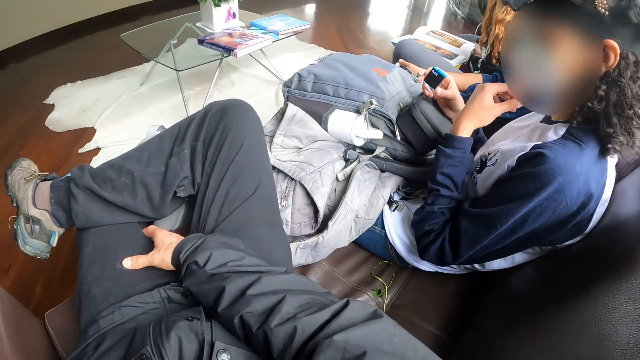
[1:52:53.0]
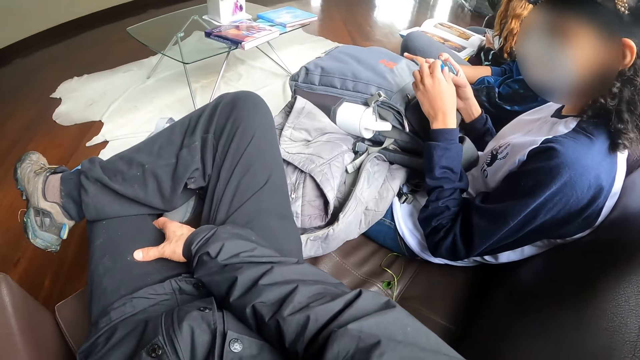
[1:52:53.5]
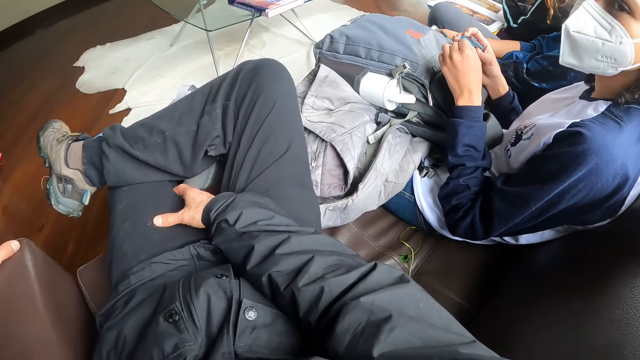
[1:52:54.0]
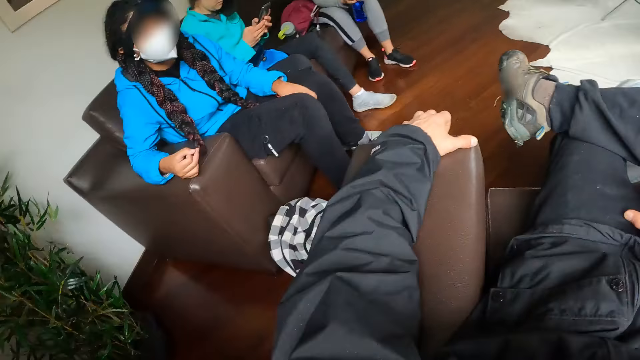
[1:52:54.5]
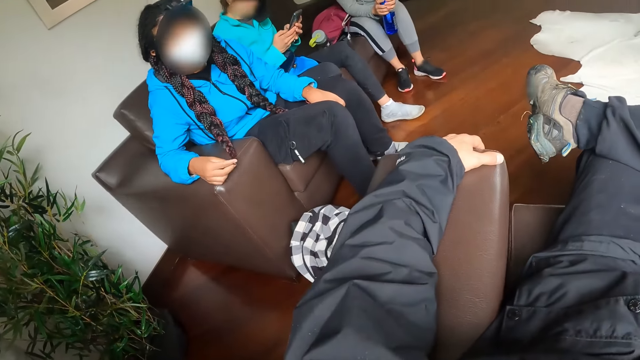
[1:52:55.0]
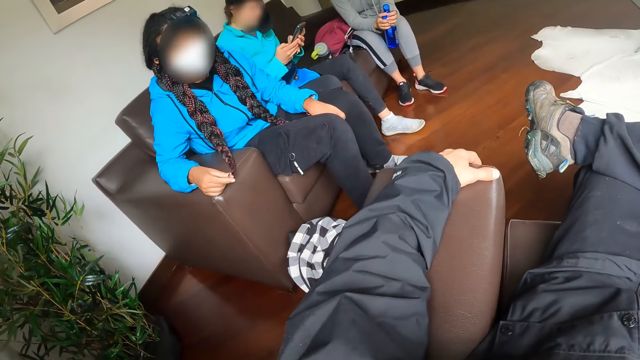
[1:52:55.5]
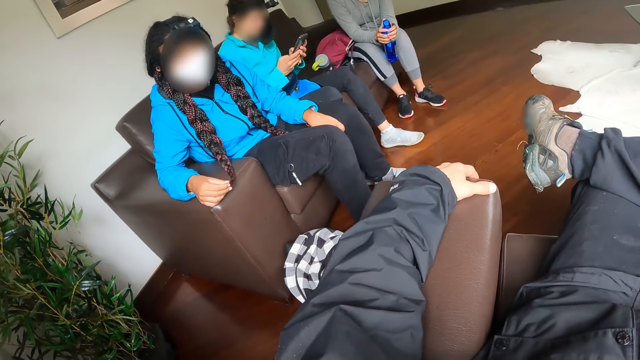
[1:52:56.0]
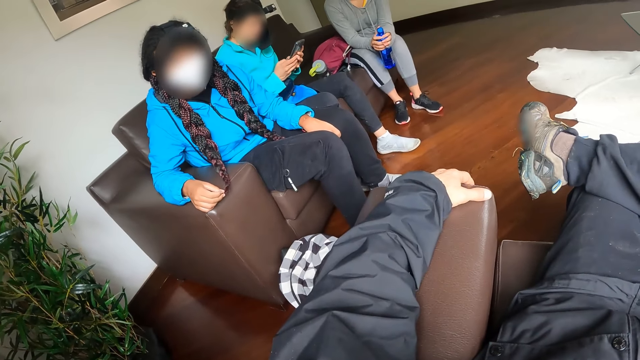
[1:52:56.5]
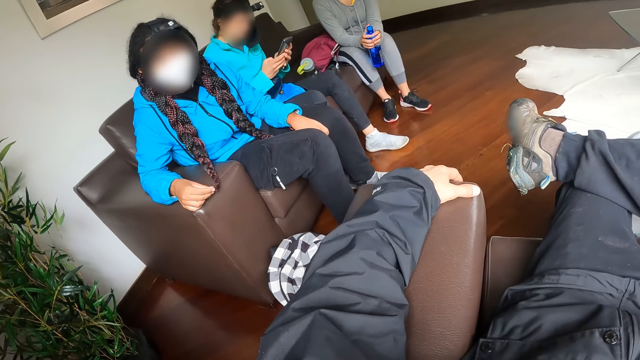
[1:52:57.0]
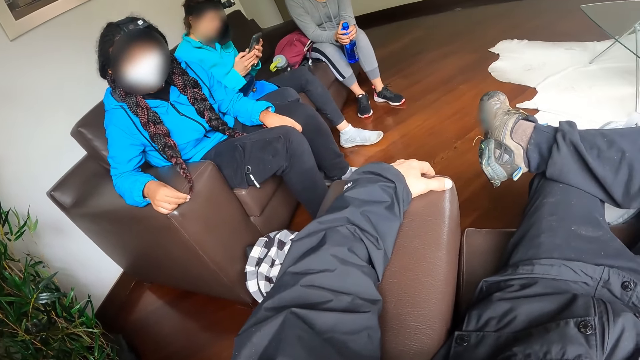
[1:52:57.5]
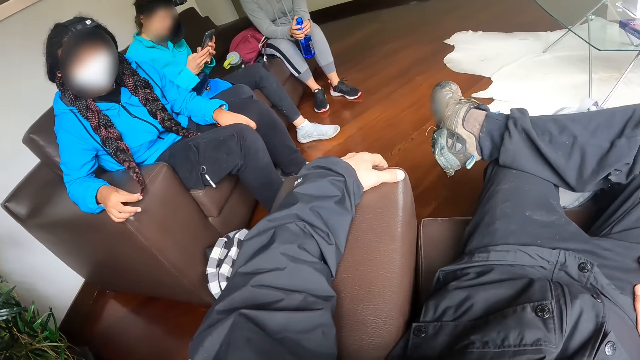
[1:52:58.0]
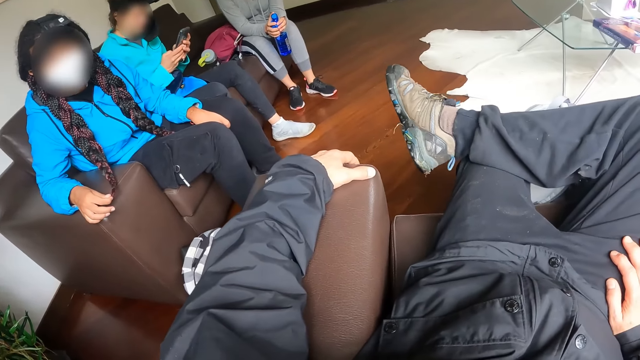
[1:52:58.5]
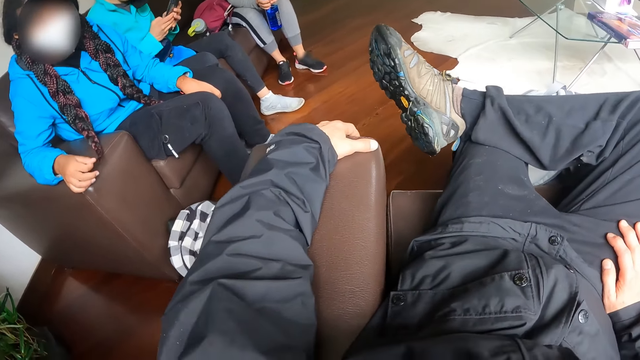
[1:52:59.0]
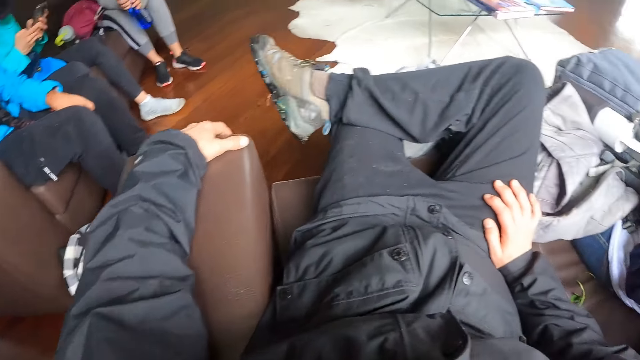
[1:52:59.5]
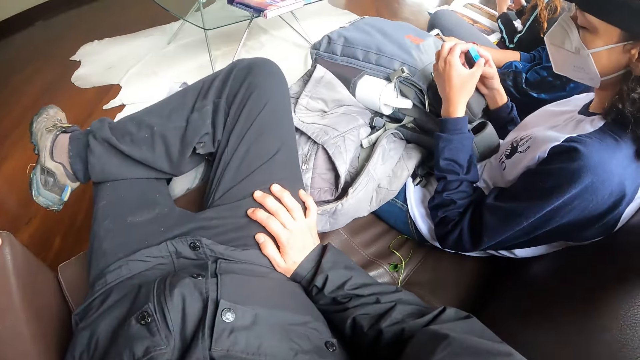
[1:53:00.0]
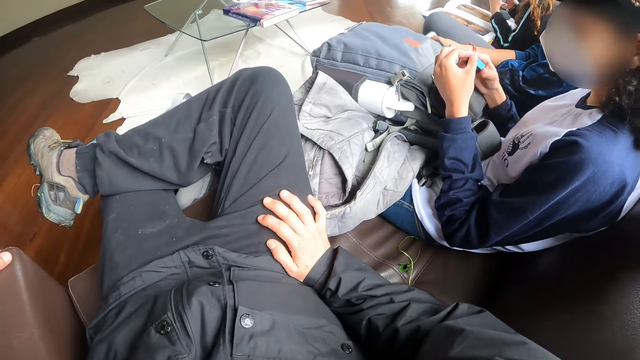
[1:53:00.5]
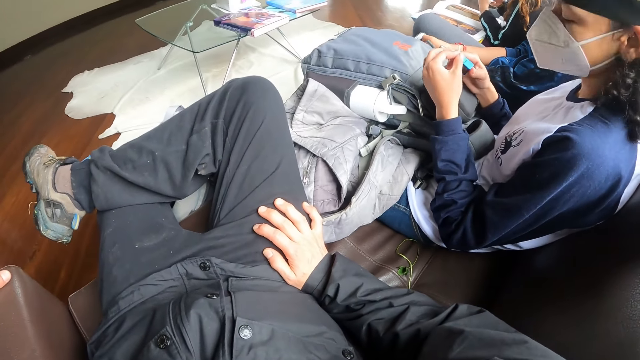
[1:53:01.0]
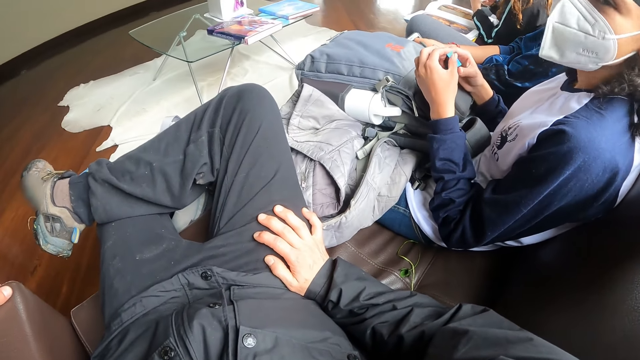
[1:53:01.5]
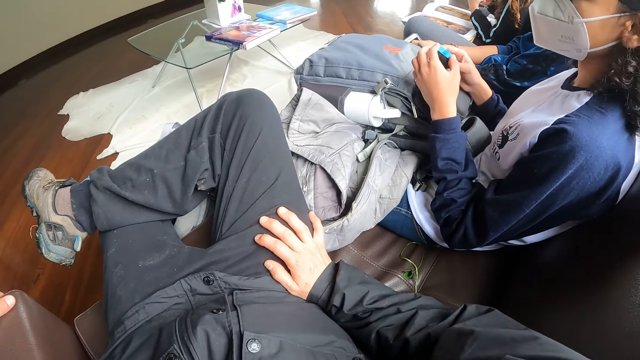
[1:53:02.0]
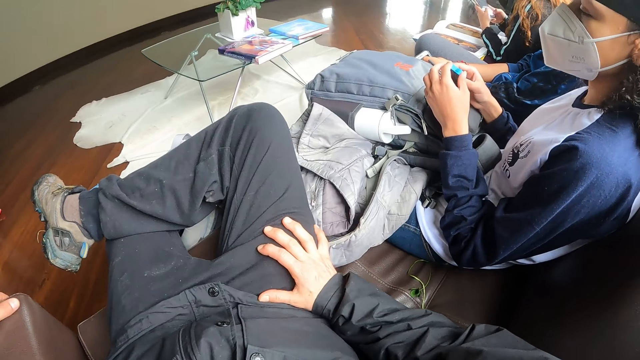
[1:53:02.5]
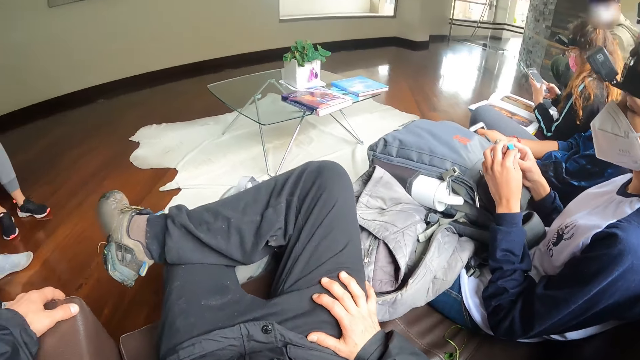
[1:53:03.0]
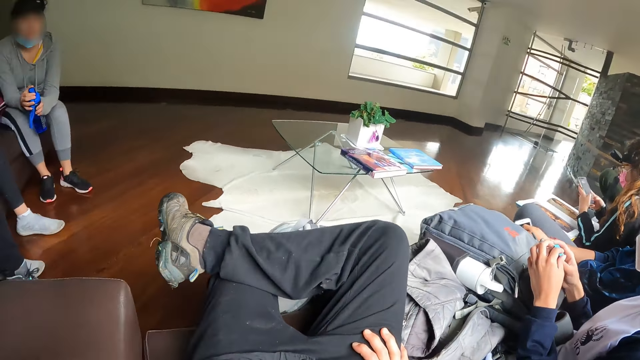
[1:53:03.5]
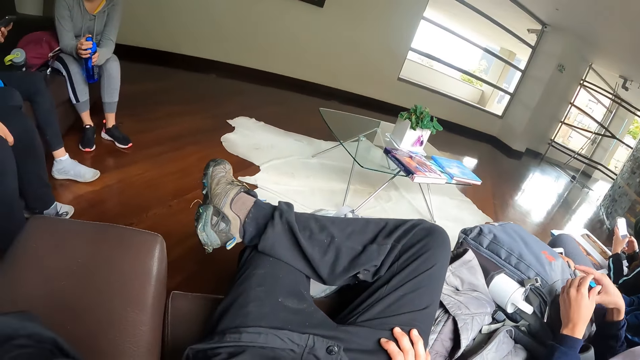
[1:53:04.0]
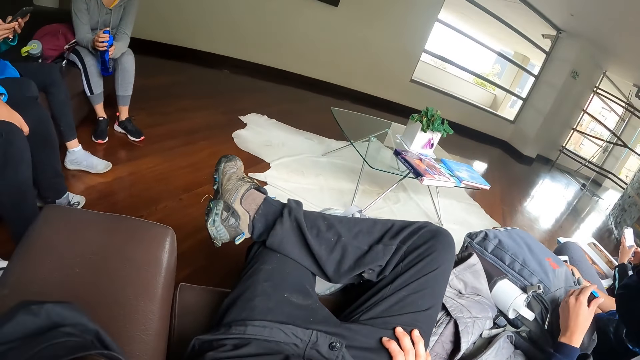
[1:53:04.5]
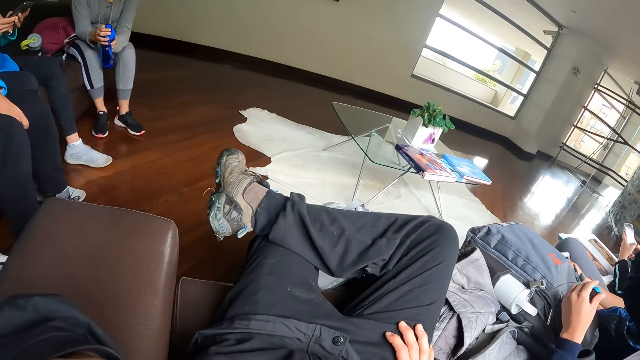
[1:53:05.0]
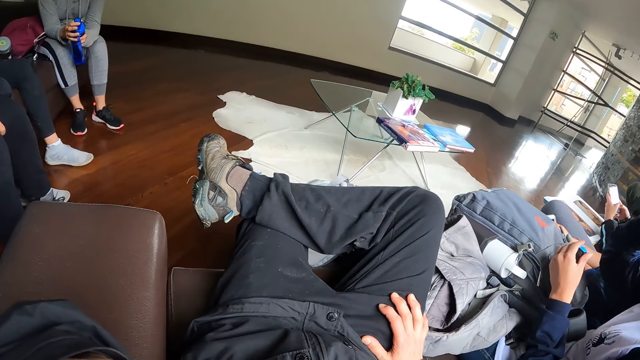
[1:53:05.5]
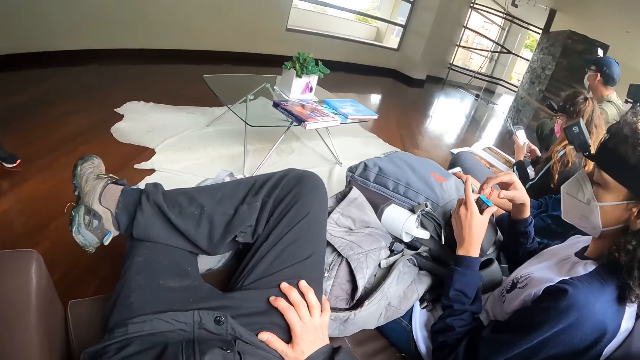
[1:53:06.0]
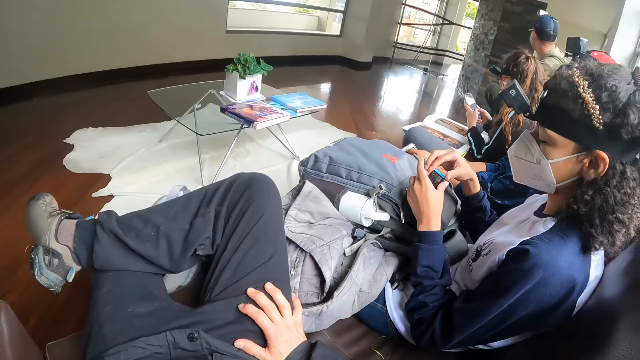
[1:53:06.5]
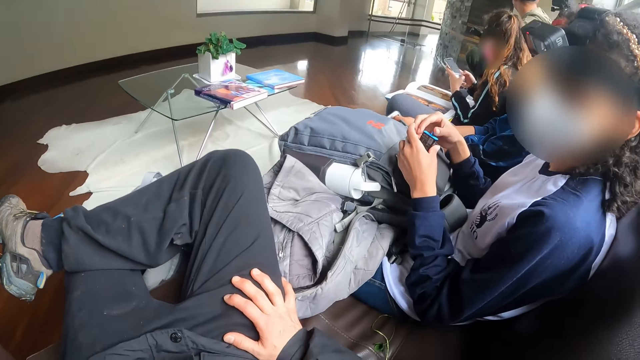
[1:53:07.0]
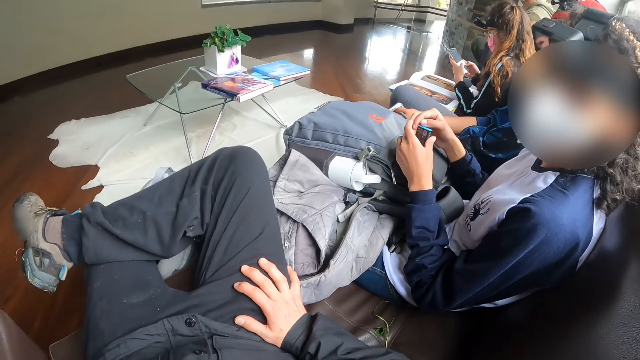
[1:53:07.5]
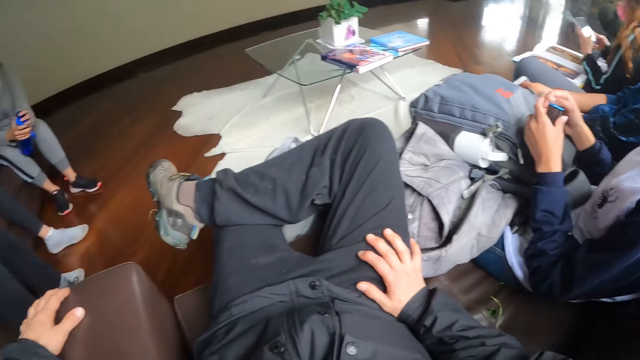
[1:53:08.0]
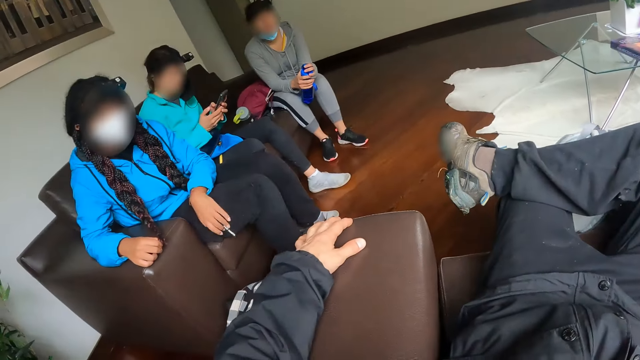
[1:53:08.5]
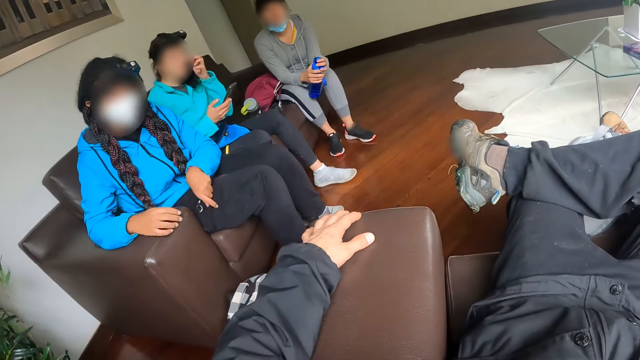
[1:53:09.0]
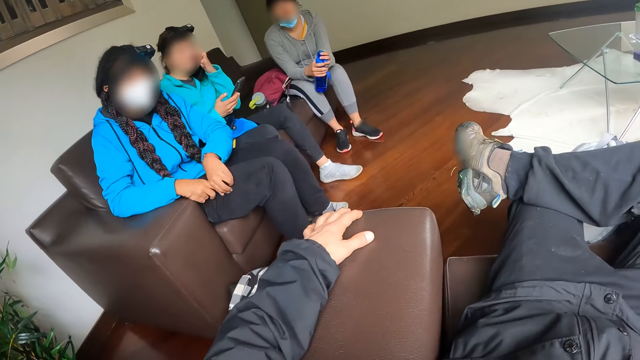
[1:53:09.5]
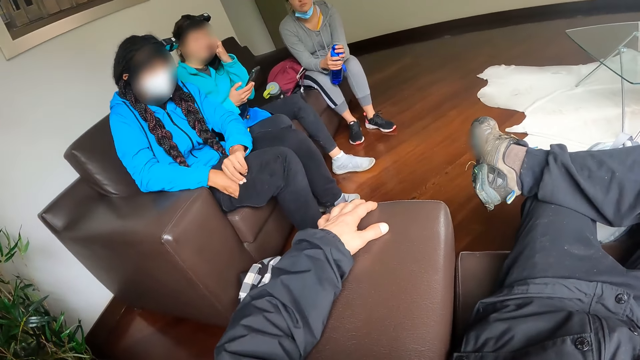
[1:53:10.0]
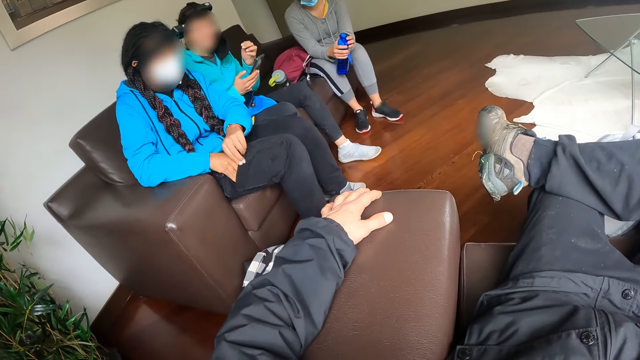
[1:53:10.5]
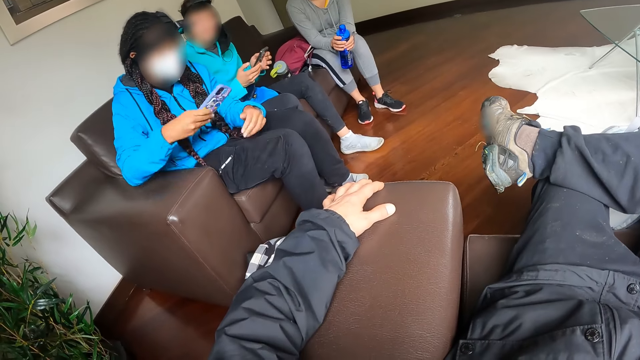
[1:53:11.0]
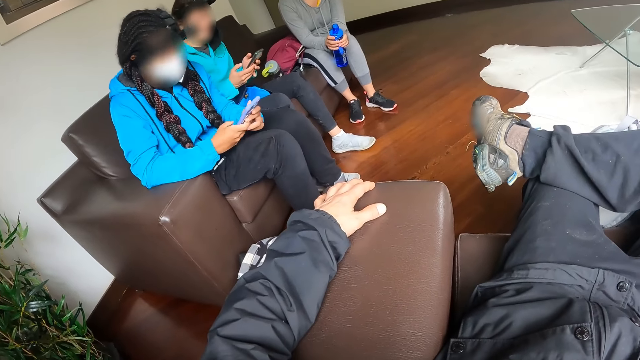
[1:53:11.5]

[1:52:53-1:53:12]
The camera wearer looks around. A woman operates a phone with her left hand and lifts the phone with her left hand. Another woman plays with the toy in both hands. A person converses with the camera wearer. The camera wearer looks around. Another person converses with the camera wearer. The camera wearer looks around. The first person converses with the camera wearer. The first woman operates the phone with both hands. The camera wearer touches the face. The first person converses with the camera wearer. The camera wearer looks around. The second person converses with the camera wearer. A third person touches the face. The second person removes a phone from her pocket with her right hand and operates the phone with both hands.

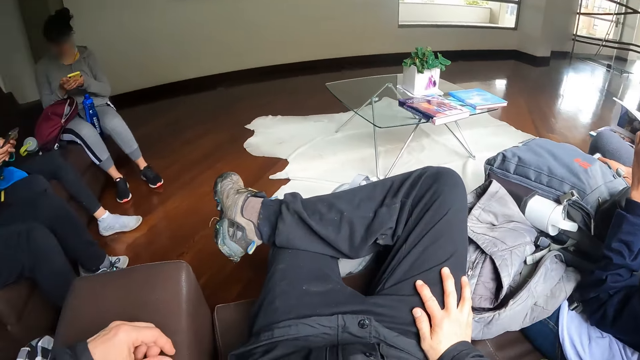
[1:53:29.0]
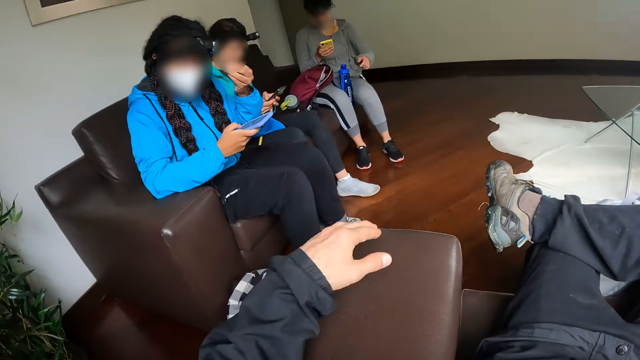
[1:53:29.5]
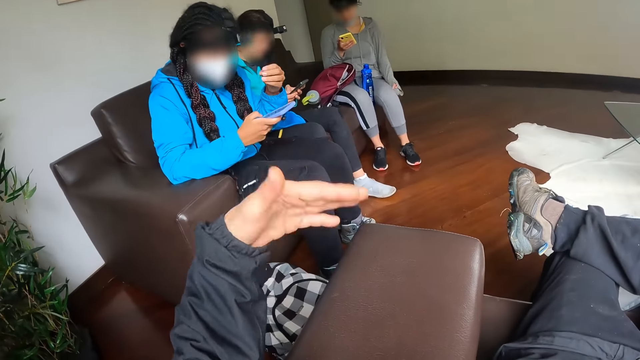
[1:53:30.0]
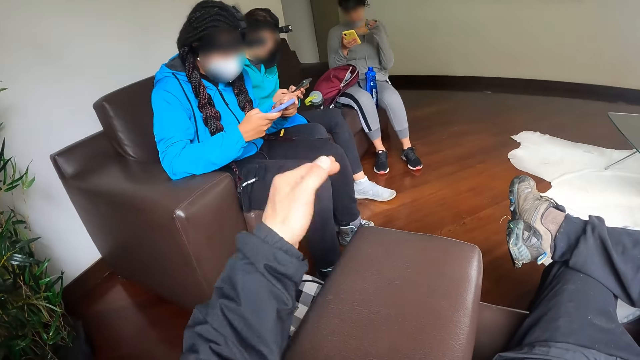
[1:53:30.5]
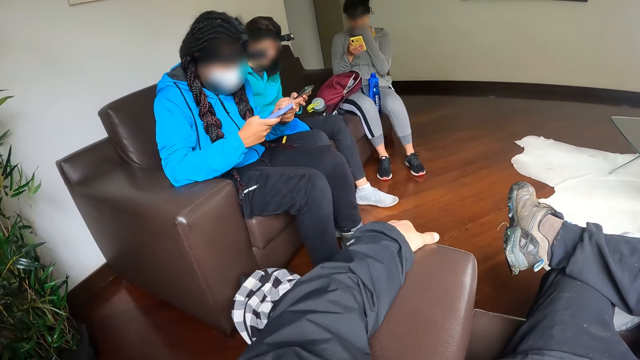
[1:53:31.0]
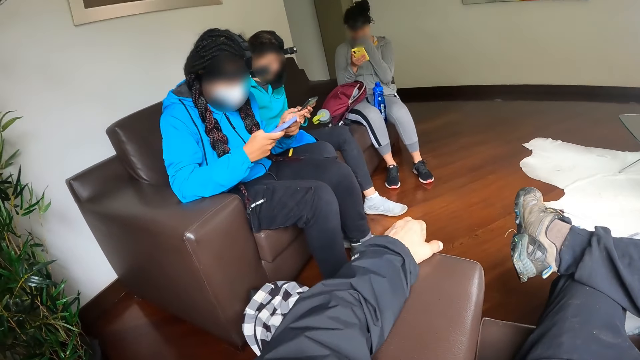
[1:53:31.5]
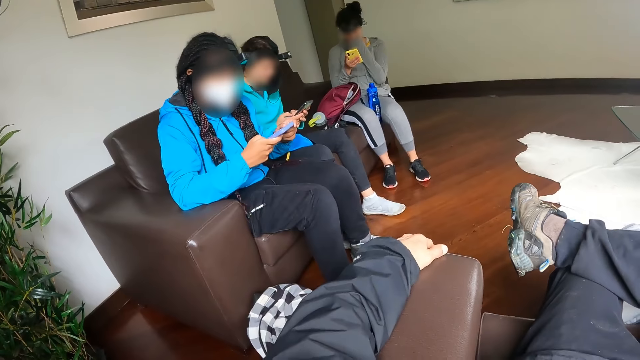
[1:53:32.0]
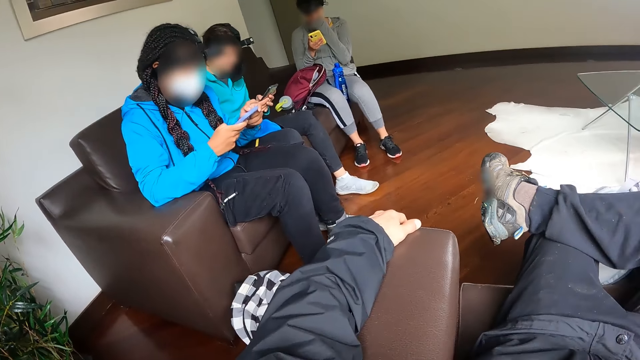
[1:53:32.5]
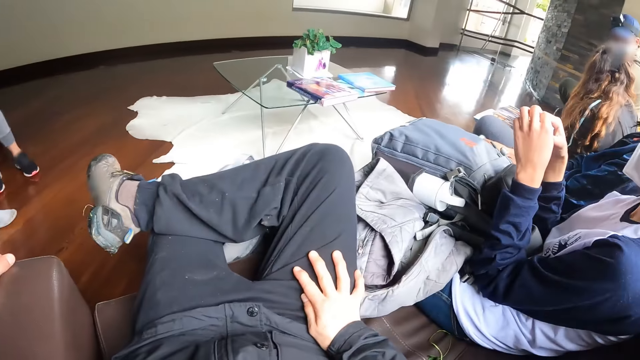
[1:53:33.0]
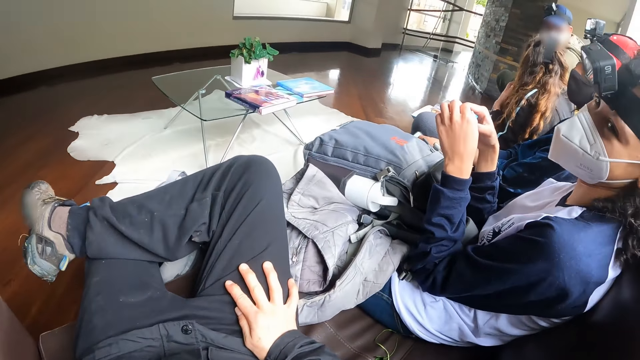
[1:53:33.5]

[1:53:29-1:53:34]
The camera wearer sways a hand. They converse with a person. Another person converses with the camera wearer.
